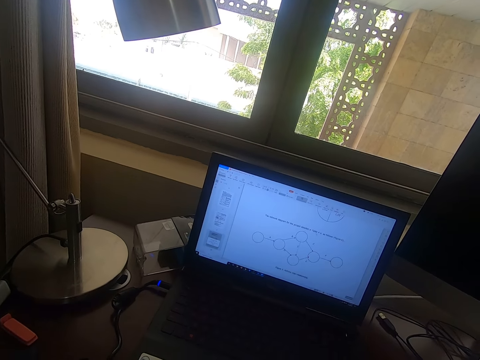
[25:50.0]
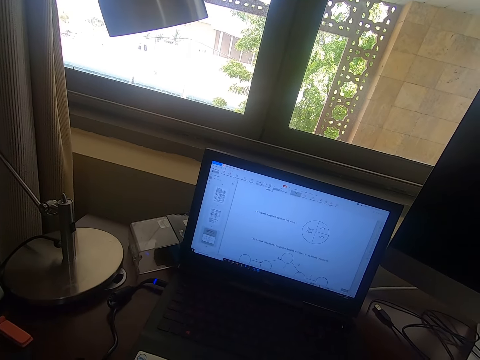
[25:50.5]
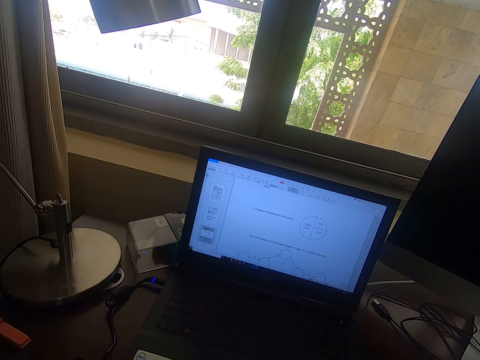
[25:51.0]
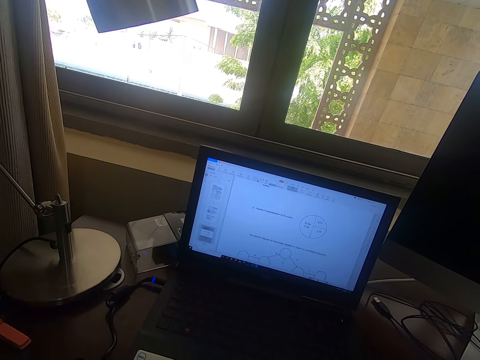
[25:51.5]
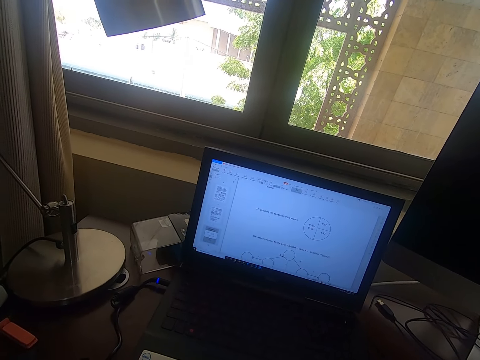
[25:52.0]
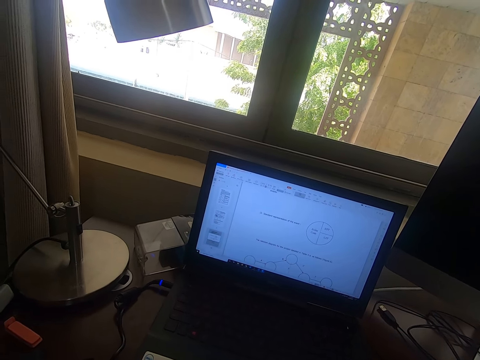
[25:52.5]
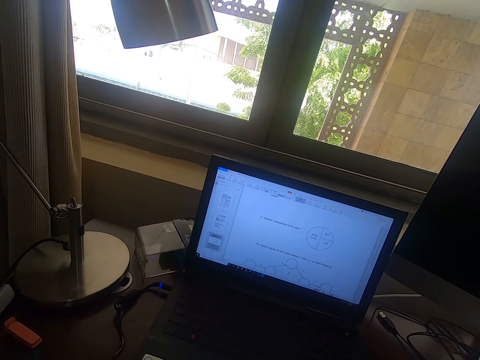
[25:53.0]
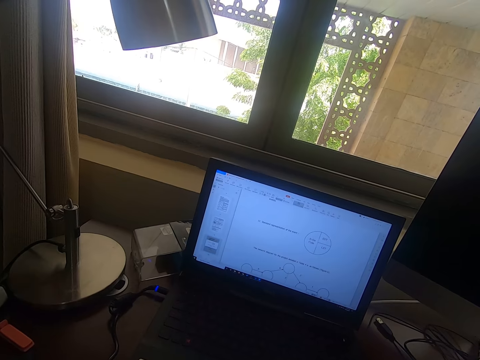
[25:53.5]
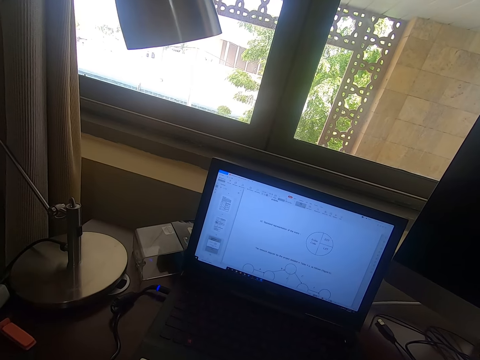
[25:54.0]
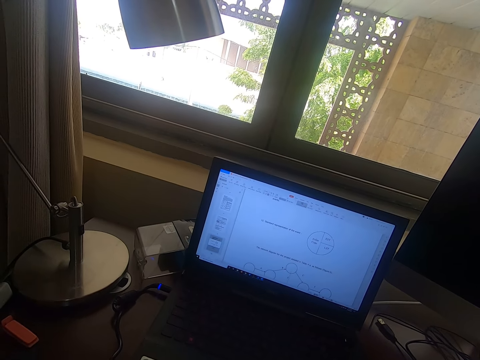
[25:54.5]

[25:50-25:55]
The camera wearer scrolls the mouse.

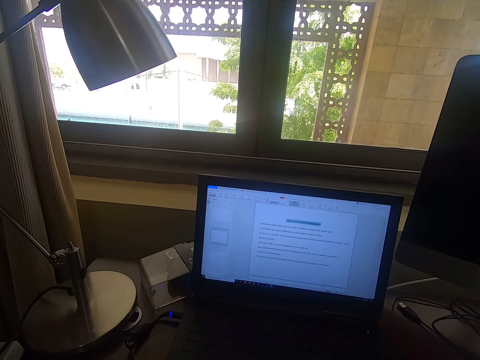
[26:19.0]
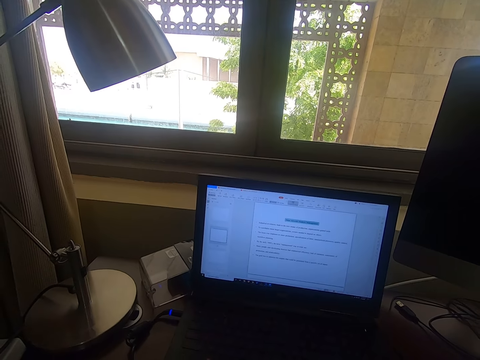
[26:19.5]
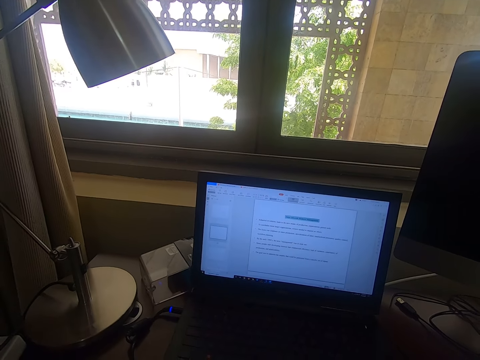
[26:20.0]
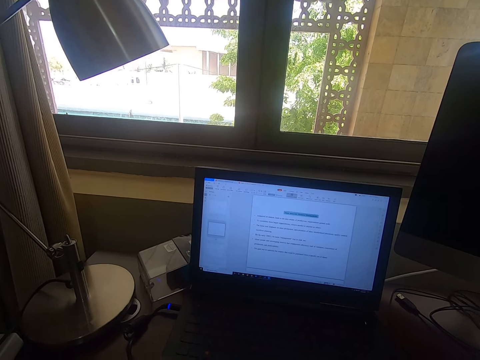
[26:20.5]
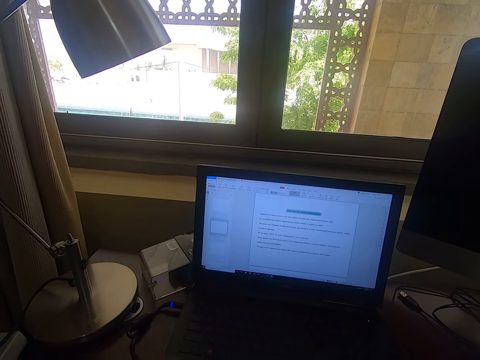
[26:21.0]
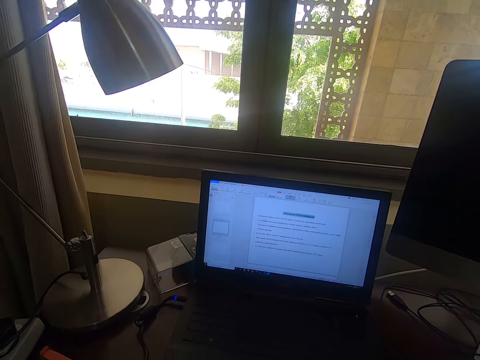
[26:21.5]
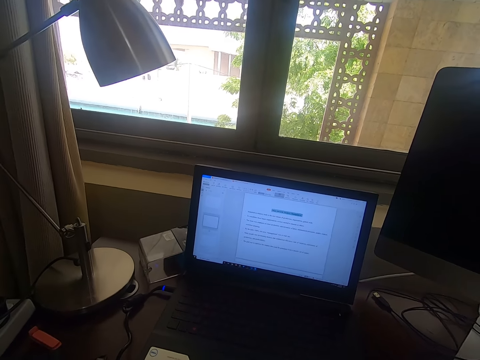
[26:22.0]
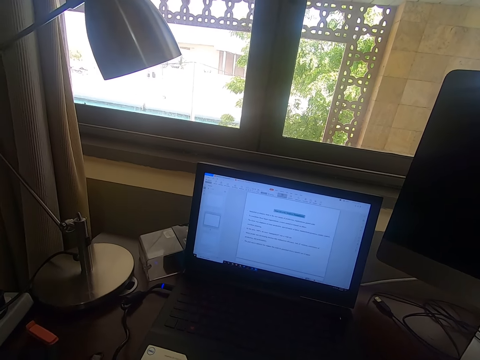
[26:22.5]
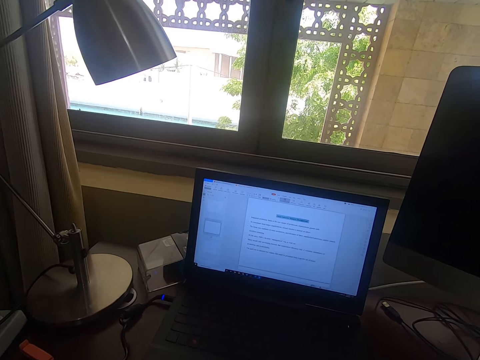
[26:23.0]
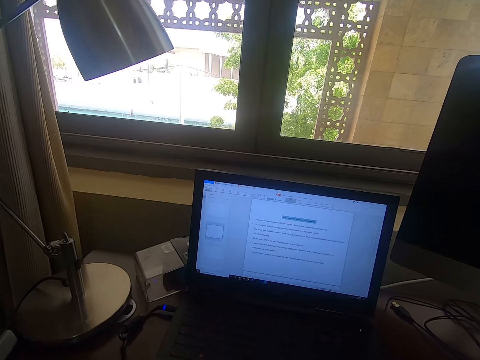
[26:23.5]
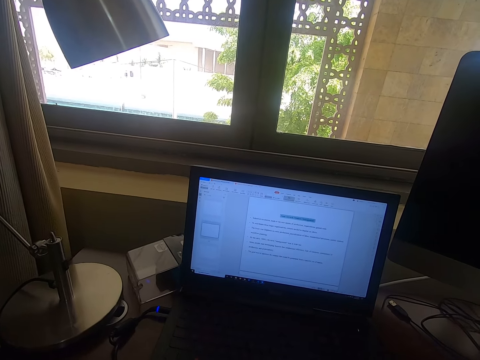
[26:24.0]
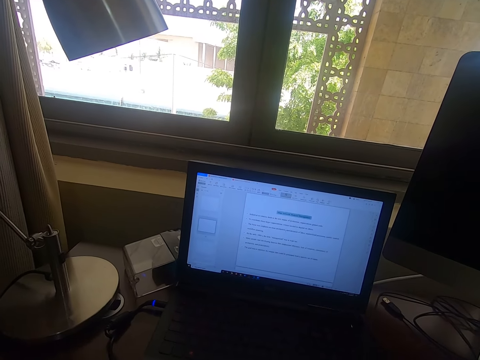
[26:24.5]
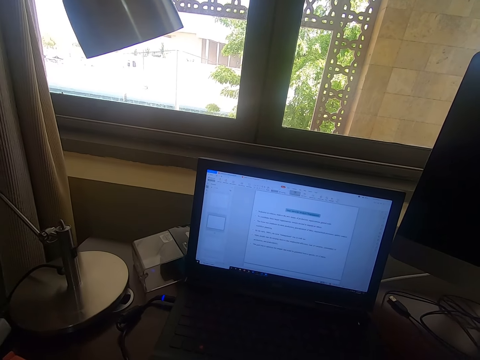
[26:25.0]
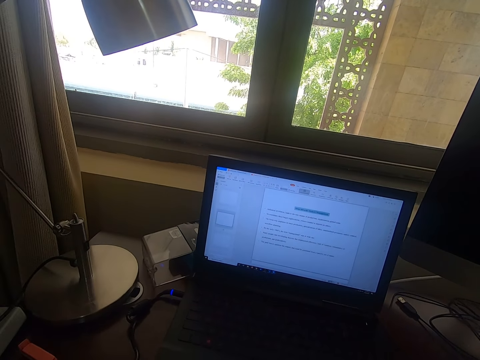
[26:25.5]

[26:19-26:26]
The camera wearer looks around.

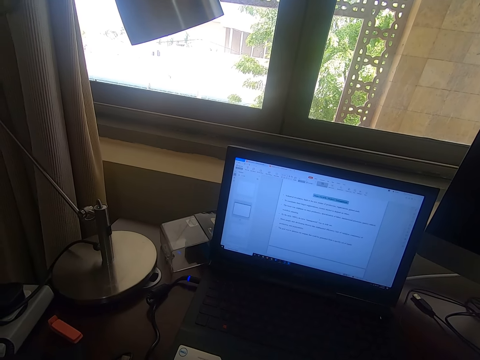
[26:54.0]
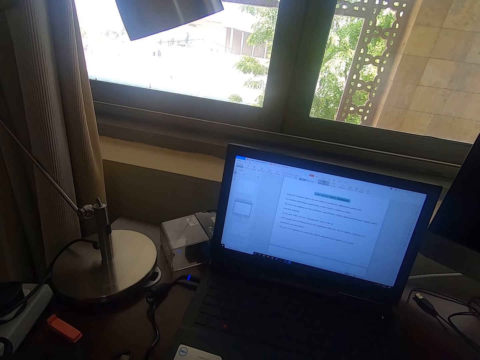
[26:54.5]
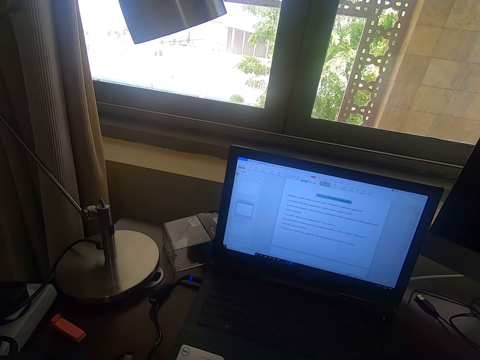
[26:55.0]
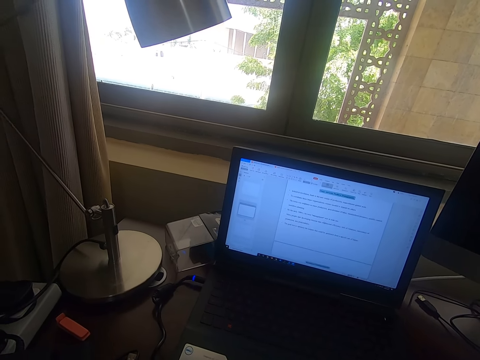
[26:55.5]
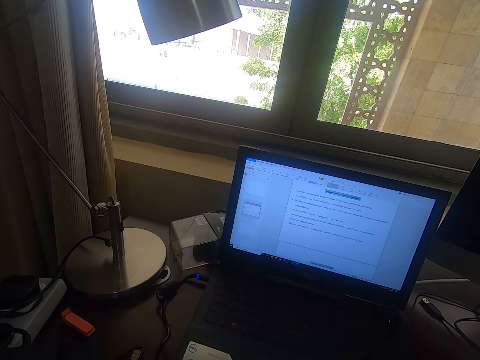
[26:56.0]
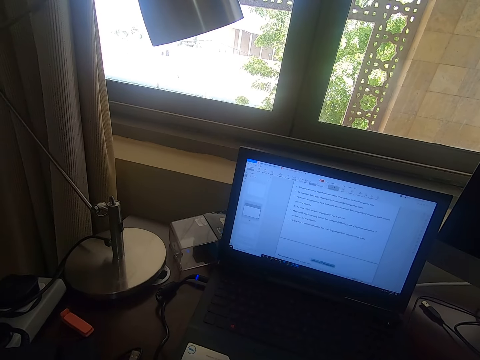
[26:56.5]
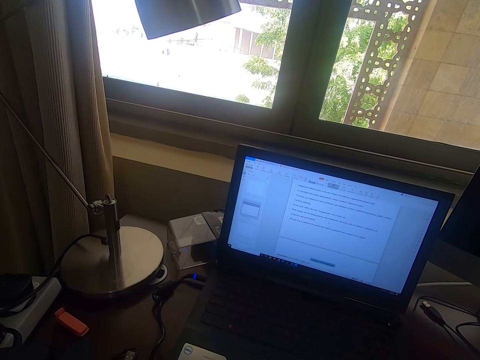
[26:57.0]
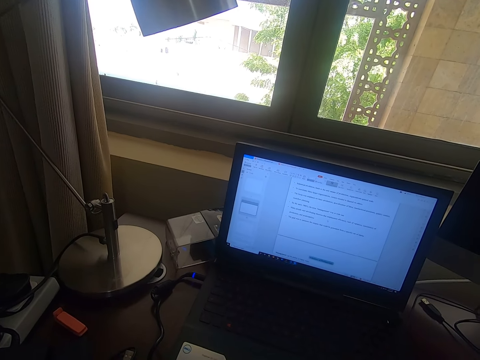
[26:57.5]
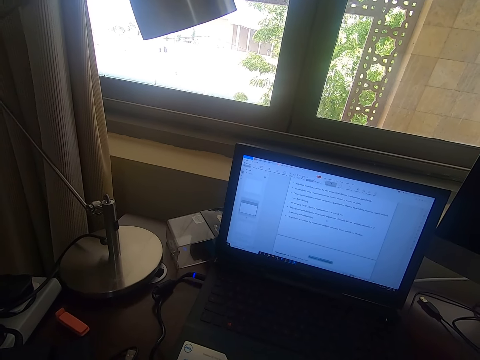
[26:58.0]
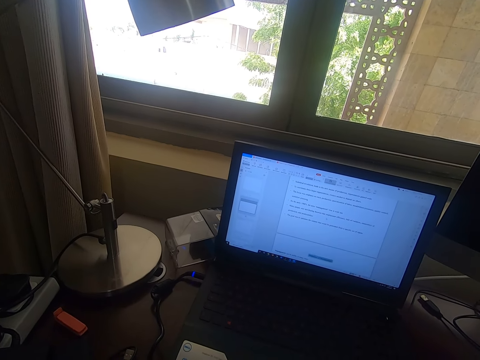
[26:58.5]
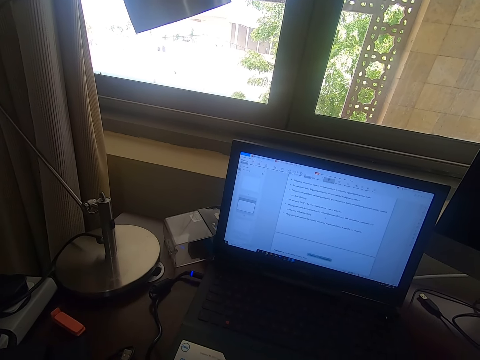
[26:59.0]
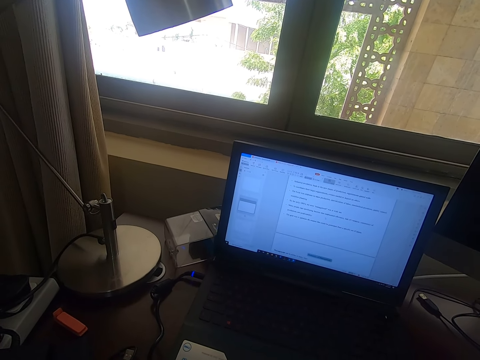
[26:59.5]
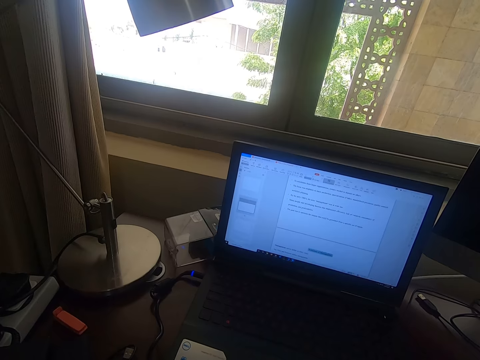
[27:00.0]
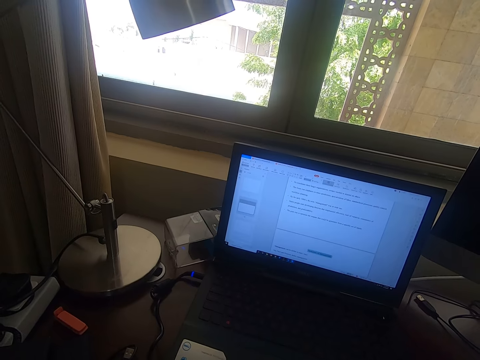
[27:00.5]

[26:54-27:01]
The camera wearer scrolls the mouse.

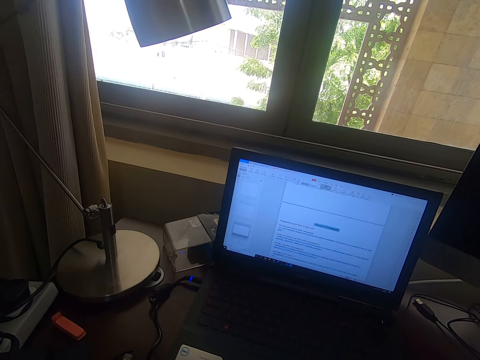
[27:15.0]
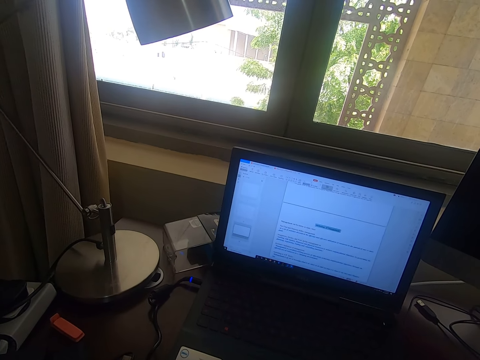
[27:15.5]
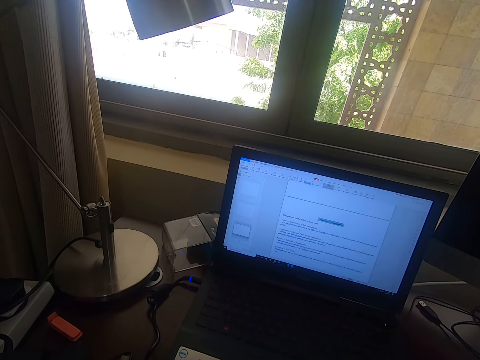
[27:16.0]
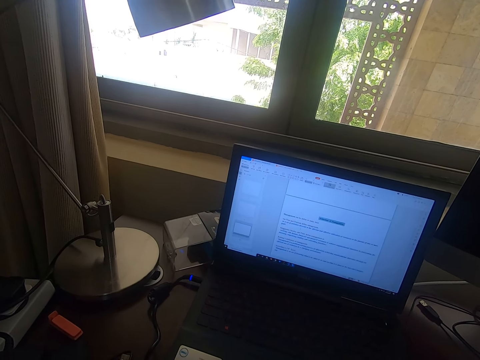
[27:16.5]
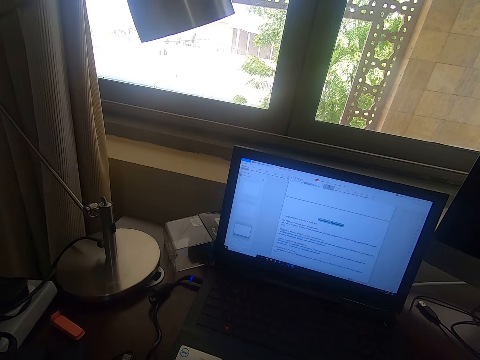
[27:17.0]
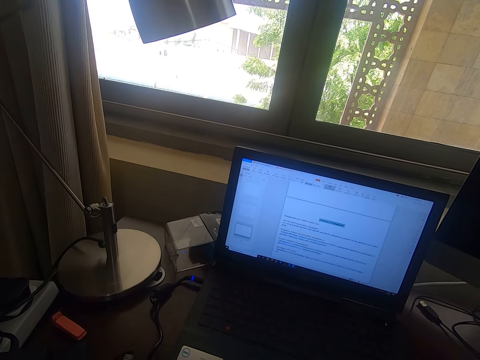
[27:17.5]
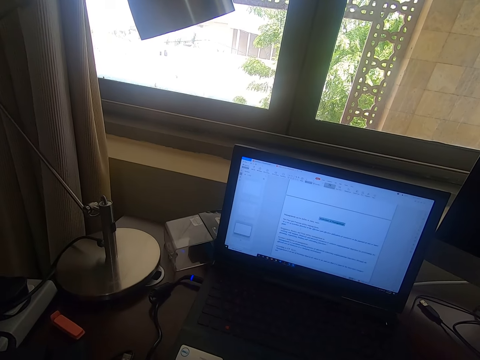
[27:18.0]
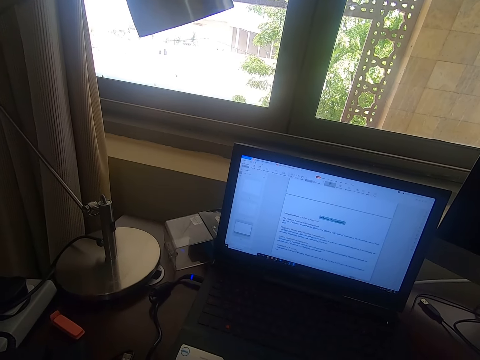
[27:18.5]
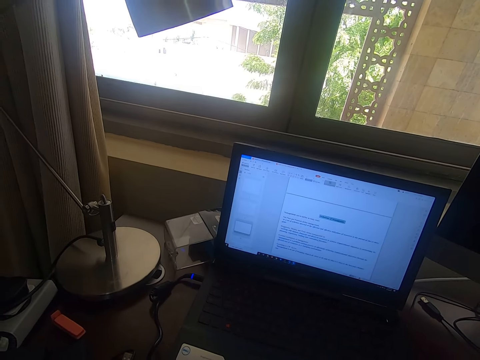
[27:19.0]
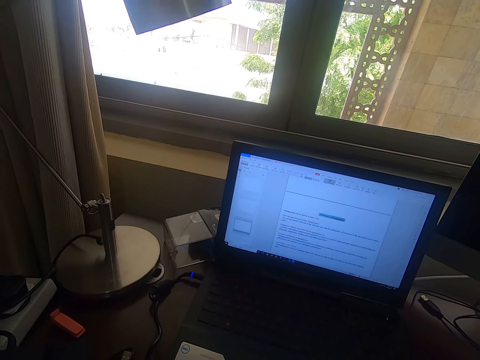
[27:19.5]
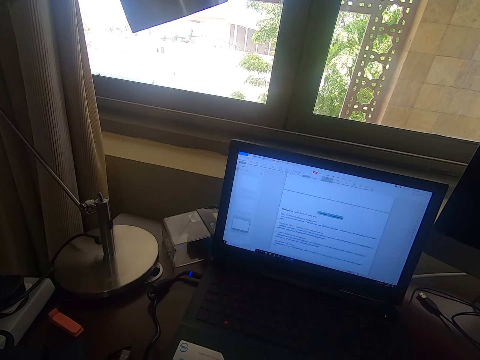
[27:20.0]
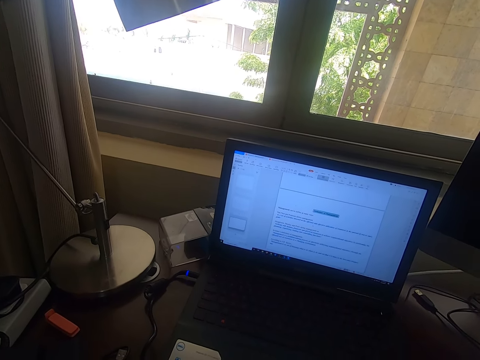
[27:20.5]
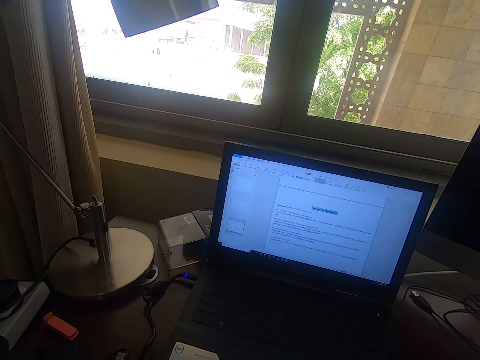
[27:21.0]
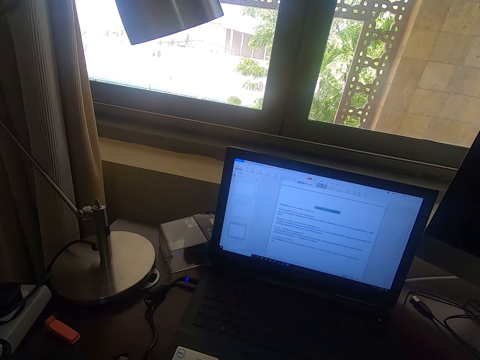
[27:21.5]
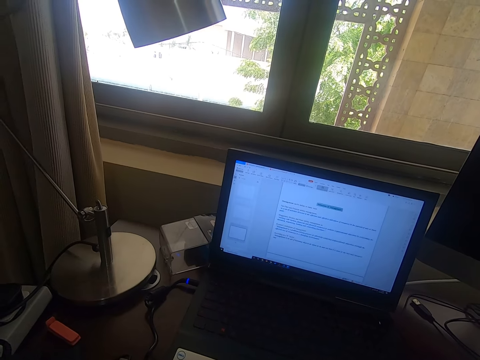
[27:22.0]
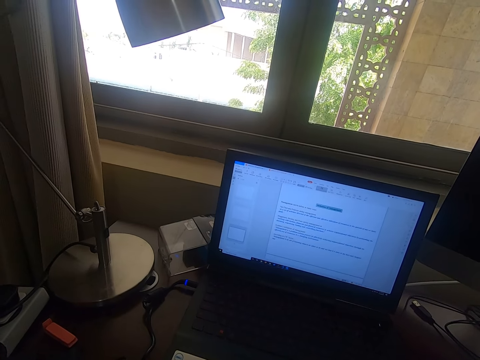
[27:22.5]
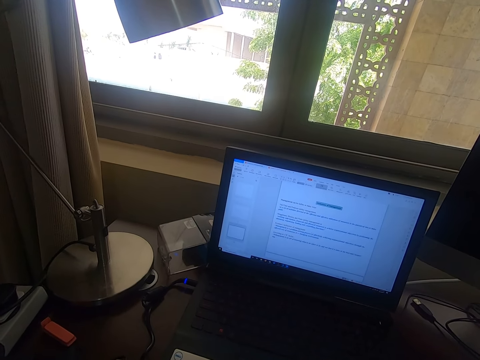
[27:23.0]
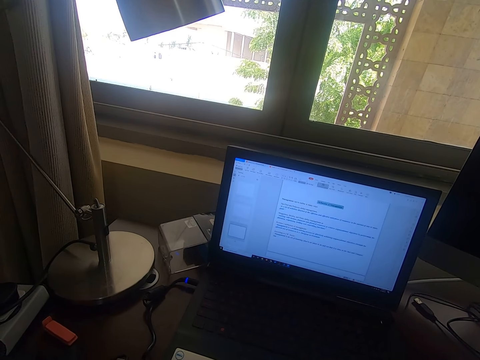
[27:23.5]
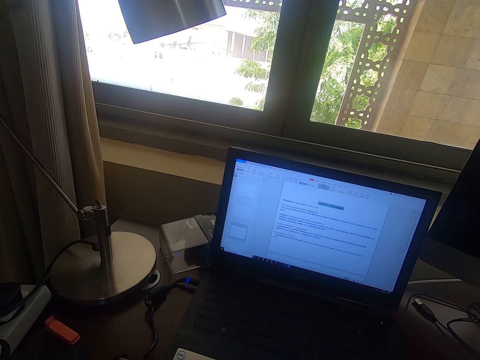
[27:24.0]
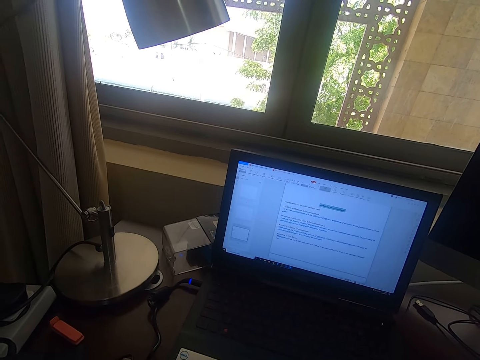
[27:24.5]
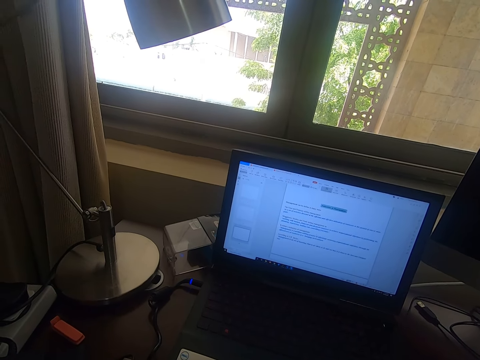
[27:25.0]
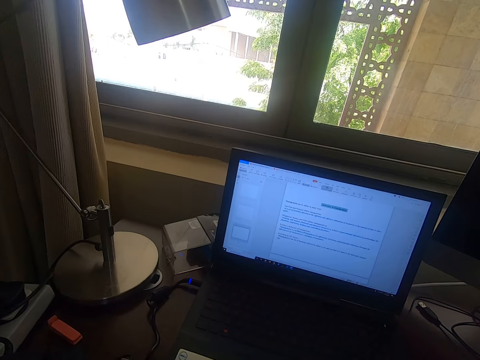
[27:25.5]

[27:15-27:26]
The camera wearer looks around. They scroll on a laptop. They look around.
